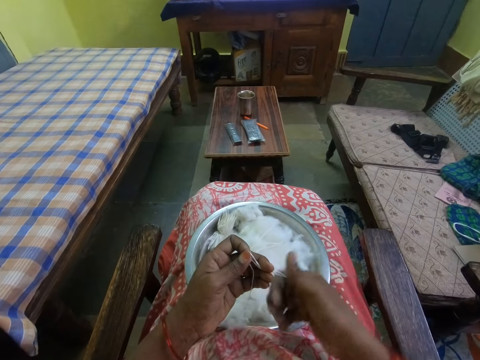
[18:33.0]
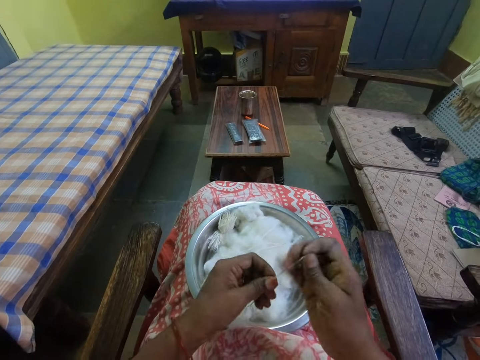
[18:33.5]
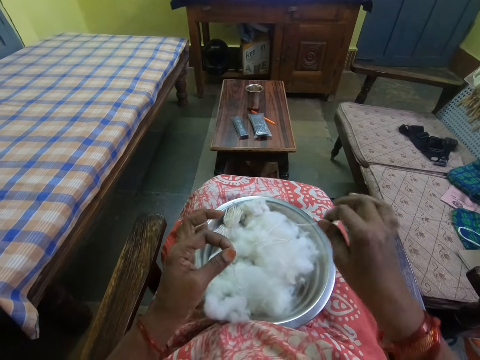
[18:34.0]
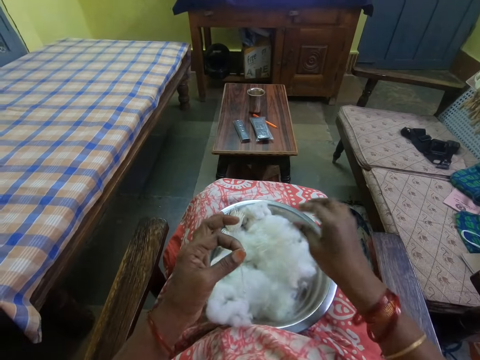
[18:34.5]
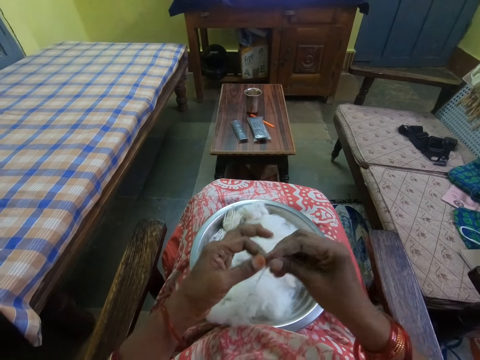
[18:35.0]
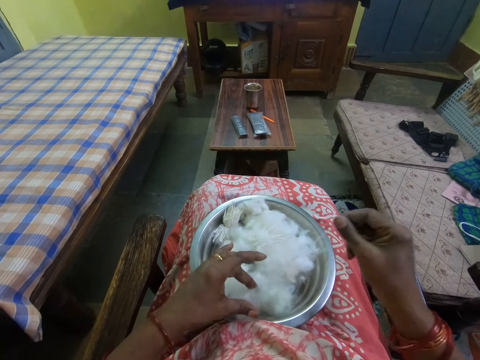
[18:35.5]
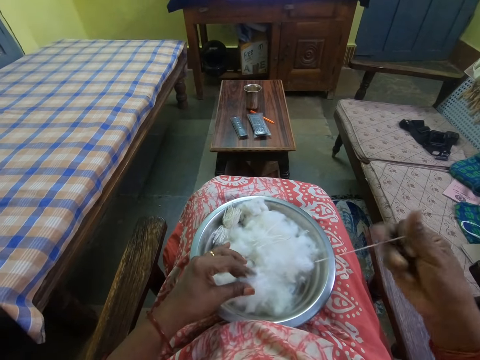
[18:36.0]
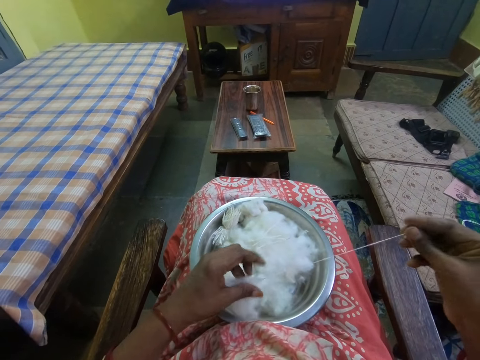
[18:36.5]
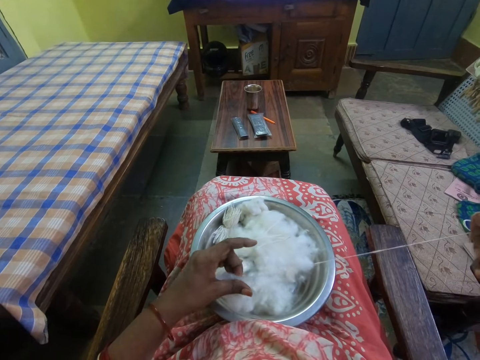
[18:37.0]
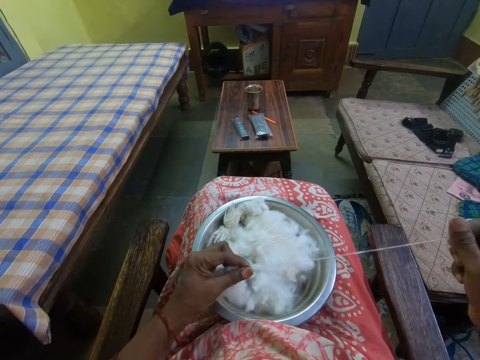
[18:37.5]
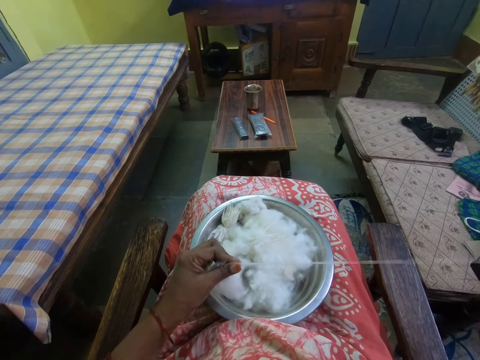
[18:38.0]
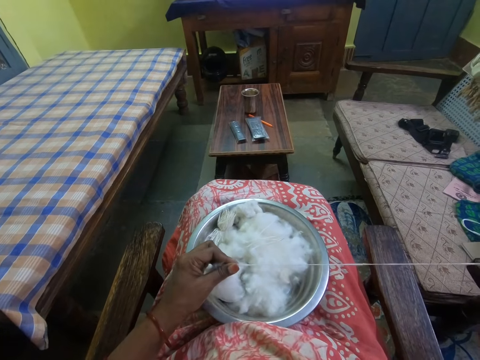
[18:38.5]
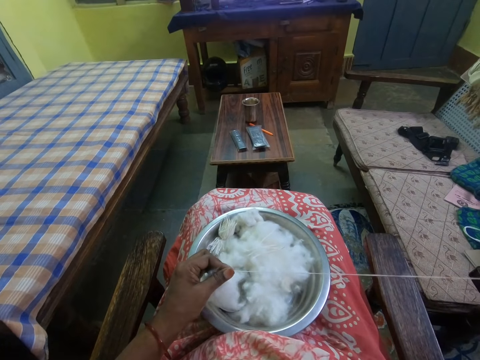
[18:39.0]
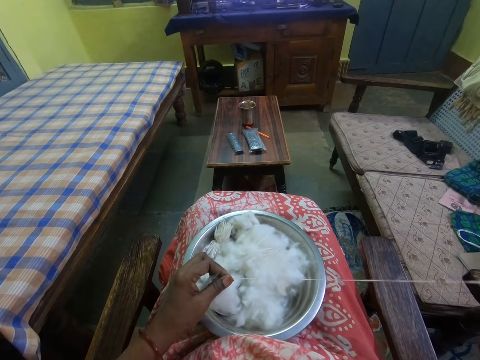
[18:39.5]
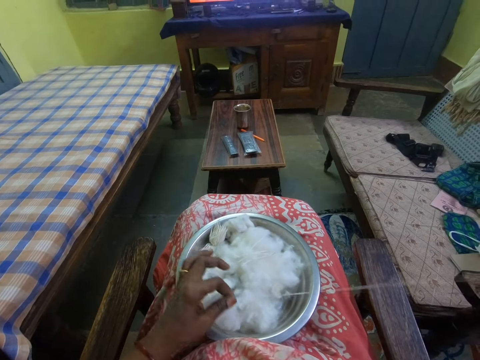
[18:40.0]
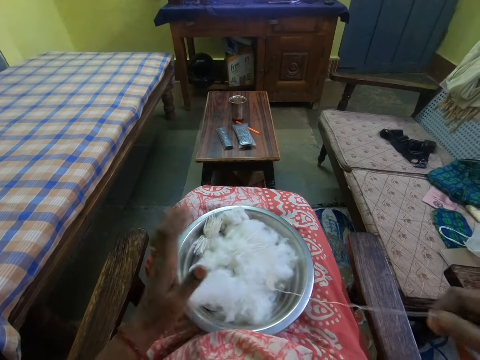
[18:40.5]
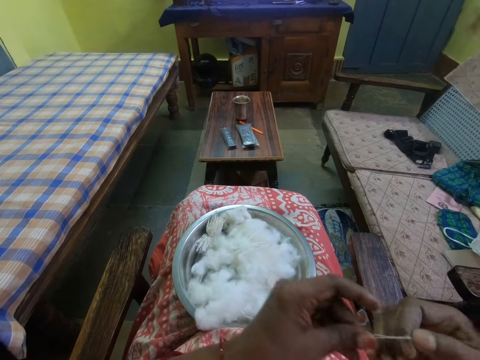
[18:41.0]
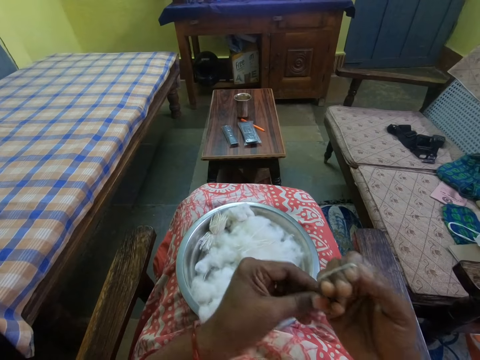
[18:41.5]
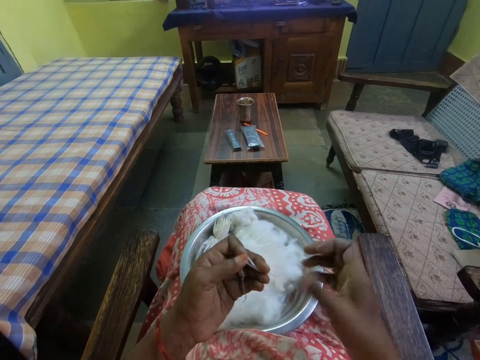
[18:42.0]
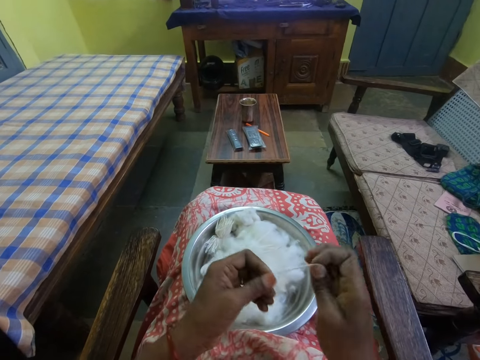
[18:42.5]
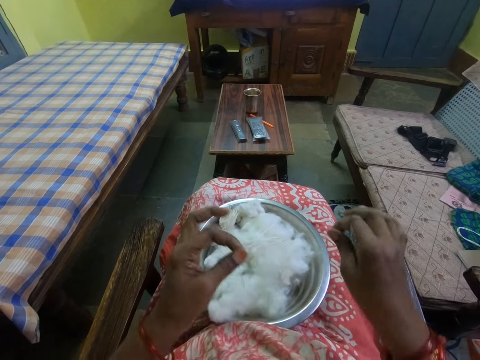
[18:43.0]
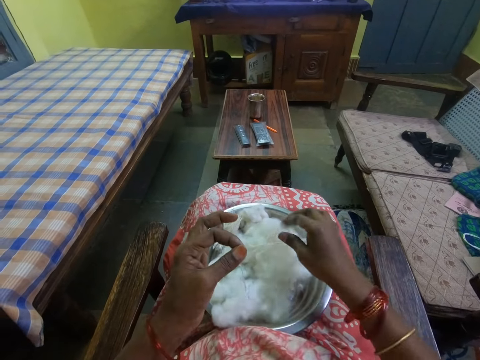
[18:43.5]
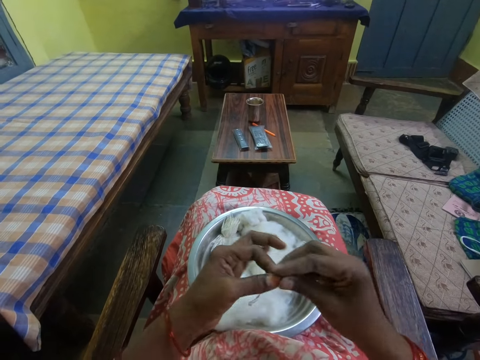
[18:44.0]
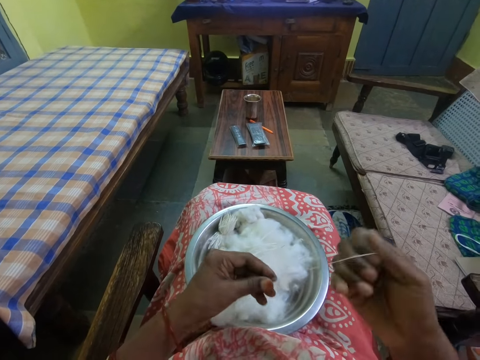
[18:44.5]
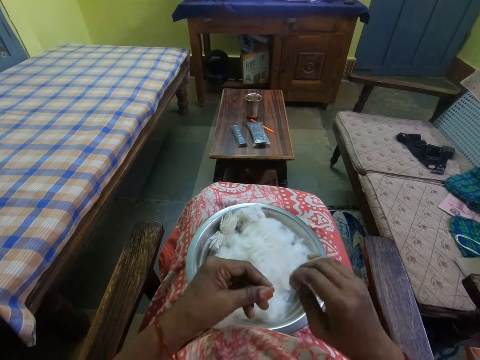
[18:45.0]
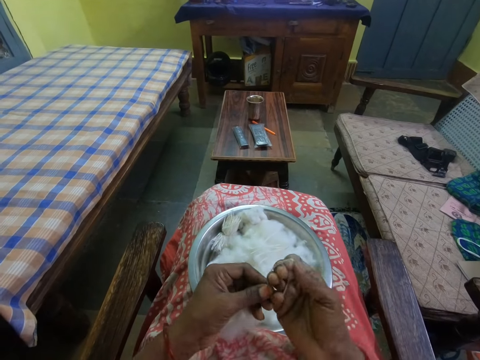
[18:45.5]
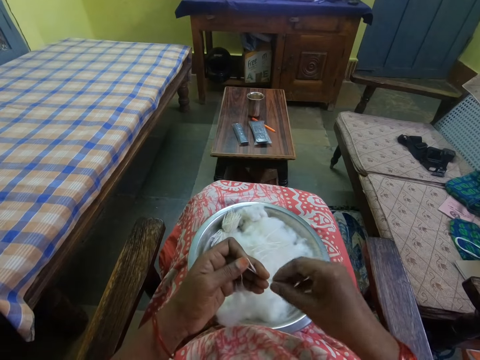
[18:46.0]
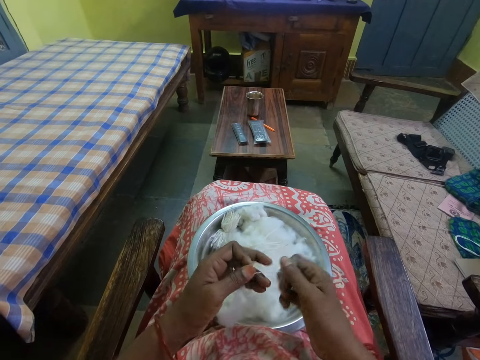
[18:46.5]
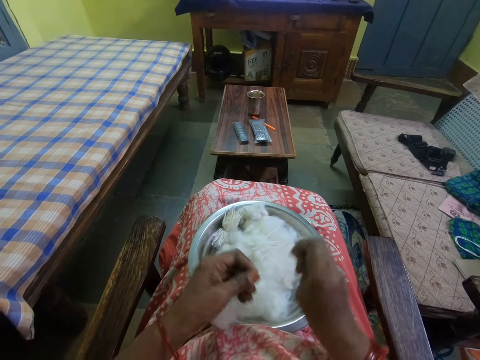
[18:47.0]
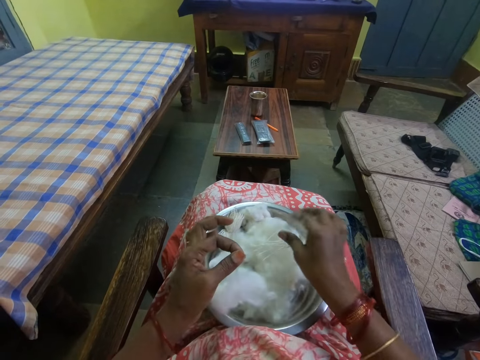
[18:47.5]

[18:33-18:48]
The camera wearer cuts the cotton with the hand. She places the cotton in the bowl. She picks up the cotton. She spins the cotton in her hands. She cuts the cotton with the hand. She places the cotton in the bowl. She picks up the cotton. She spins the cotton in her hands. She cuts the cotton with the hand. She places the cotton in the bowl.

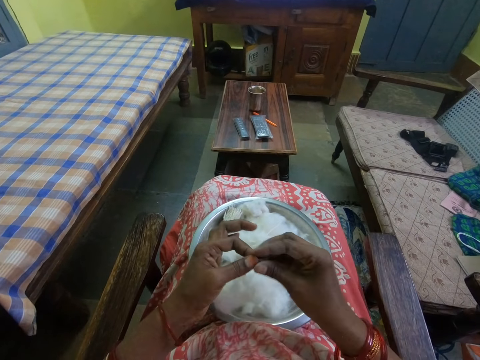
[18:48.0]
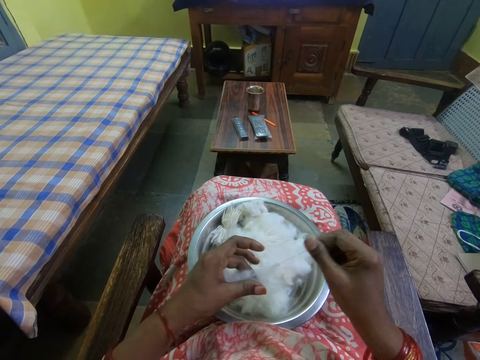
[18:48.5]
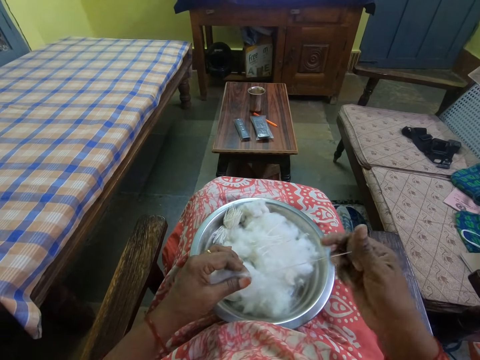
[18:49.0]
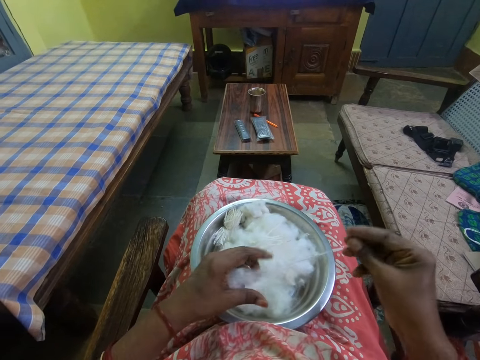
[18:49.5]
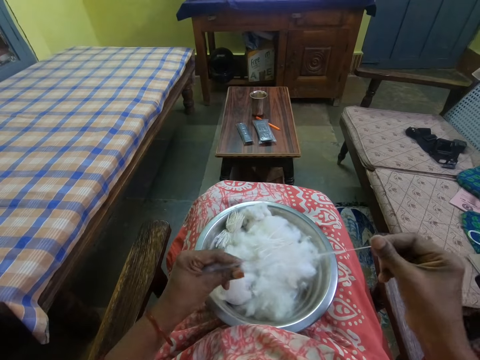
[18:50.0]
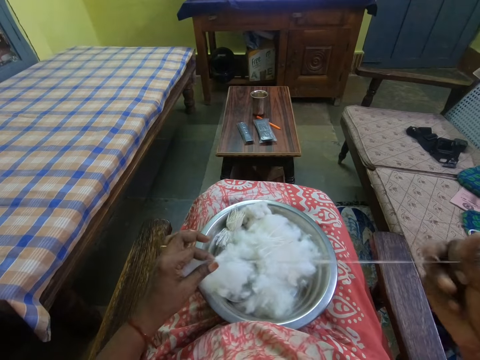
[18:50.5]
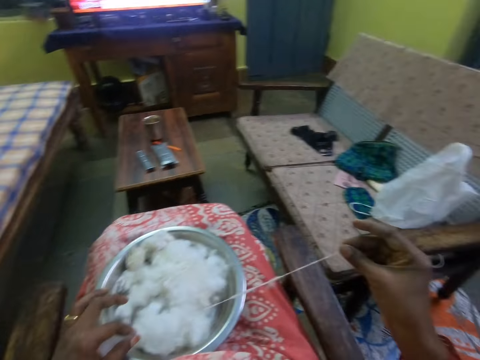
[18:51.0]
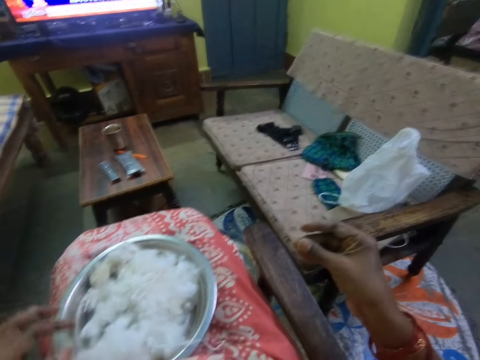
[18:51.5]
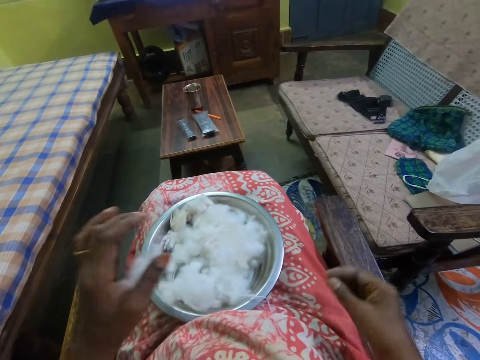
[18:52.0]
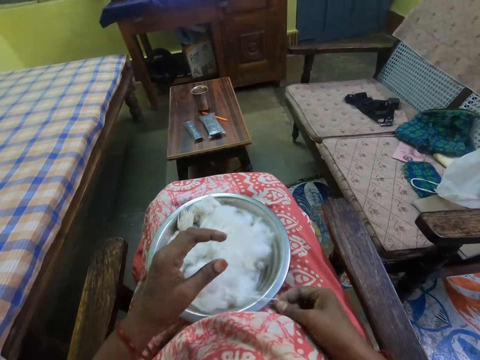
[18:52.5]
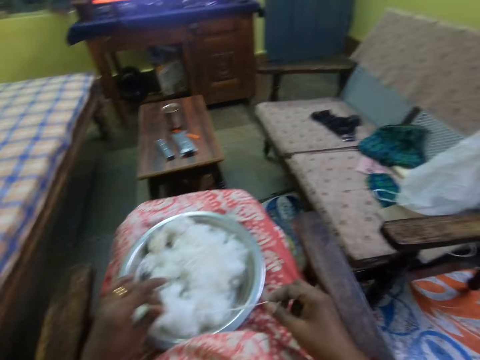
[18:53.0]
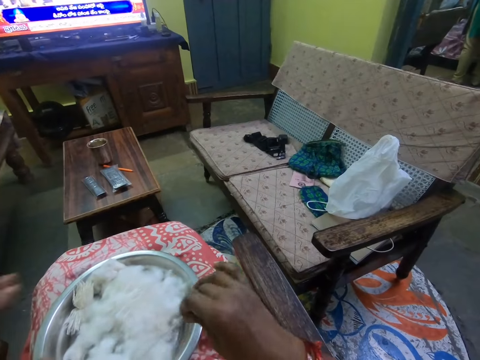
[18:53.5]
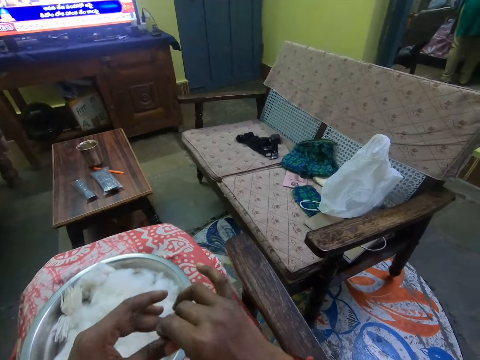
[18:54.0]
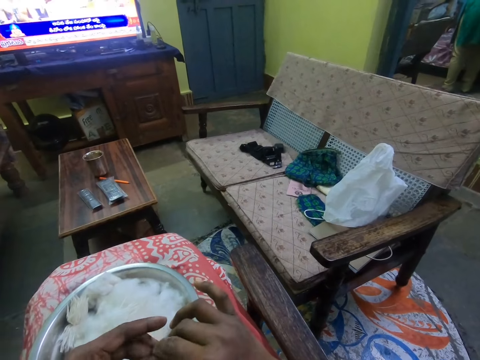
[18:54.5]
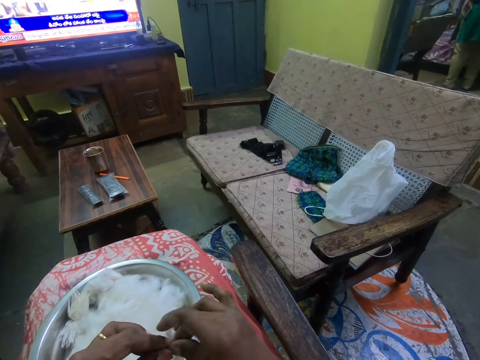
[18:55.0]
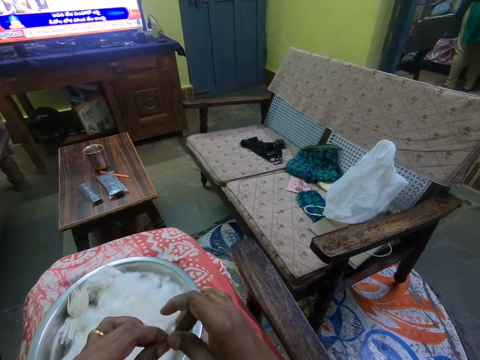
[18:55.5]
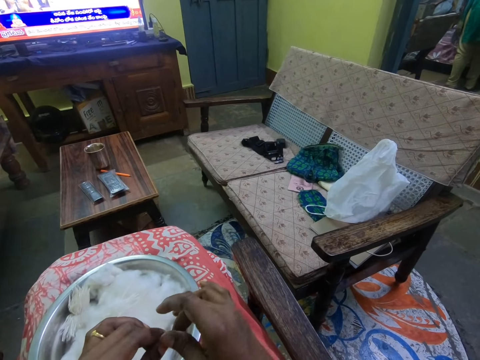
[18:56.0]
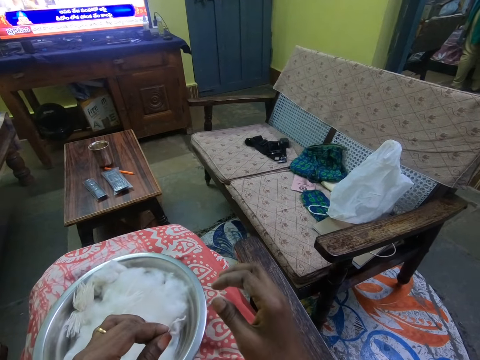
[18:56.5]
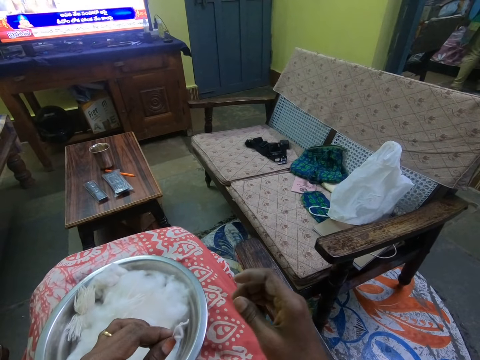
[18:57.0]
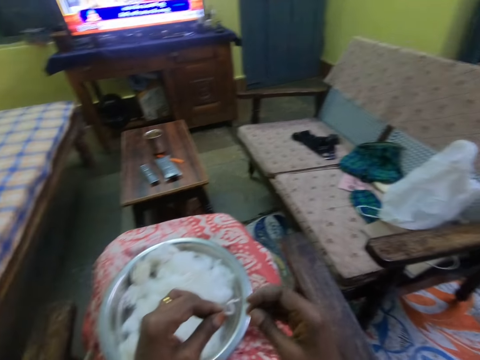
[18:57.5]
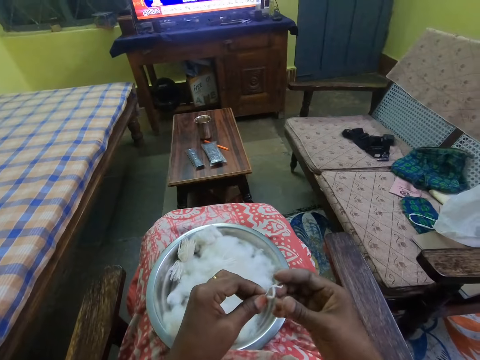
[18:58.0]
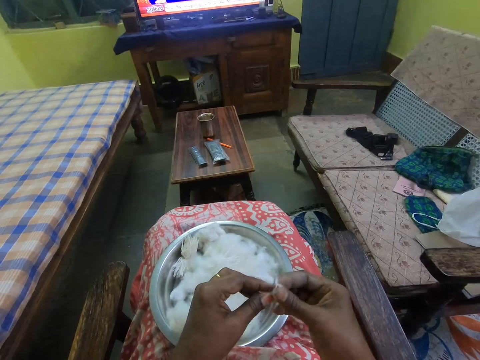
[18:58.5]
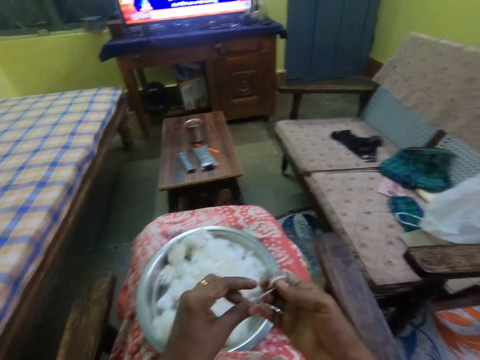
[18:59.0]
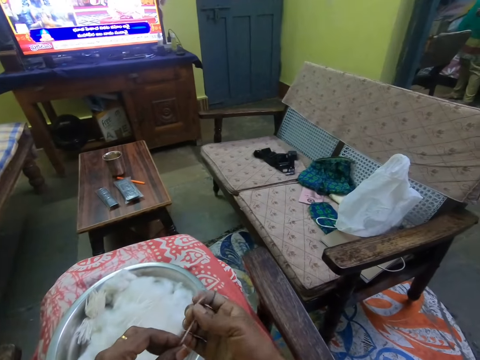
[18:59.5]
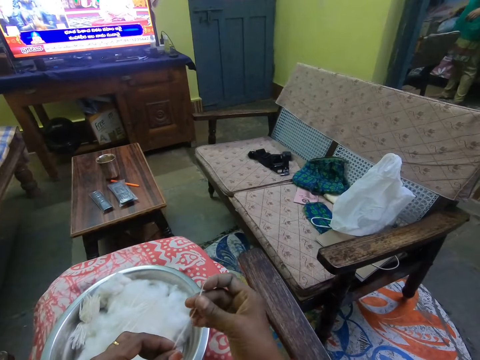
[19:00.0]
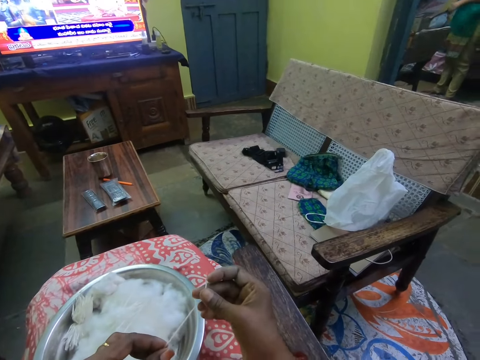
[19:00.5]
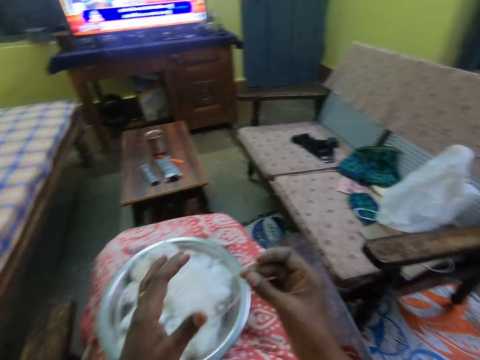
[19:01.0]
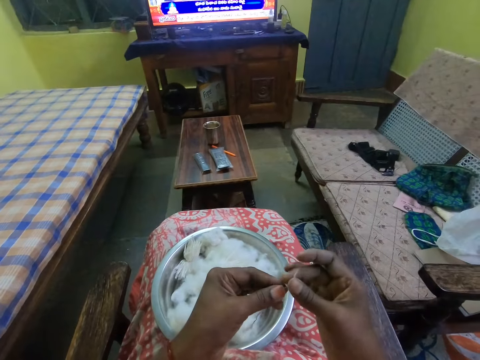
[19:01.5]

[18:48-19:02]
The camera wearer picks up the cotton. She spins the cotton in her hands. She picks up the cotton.
